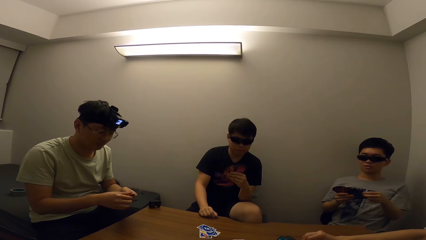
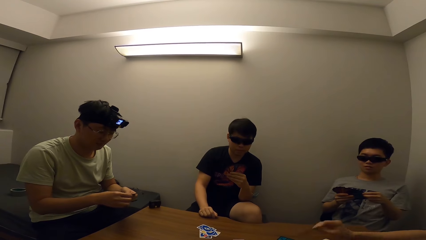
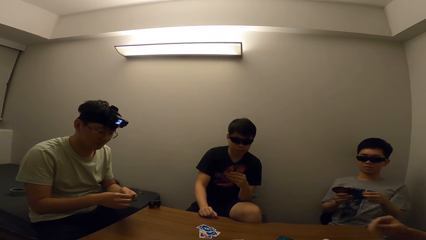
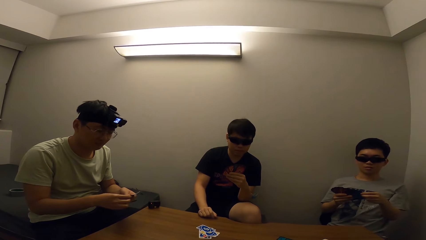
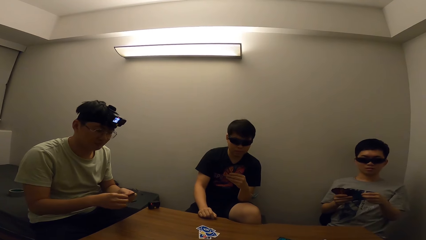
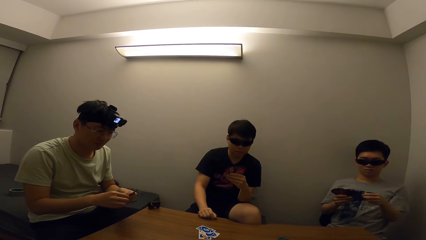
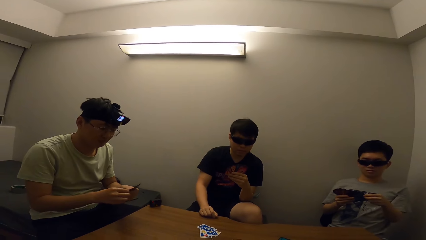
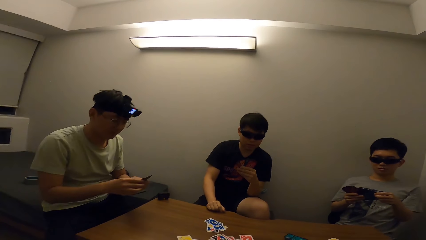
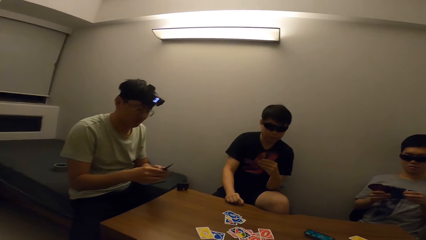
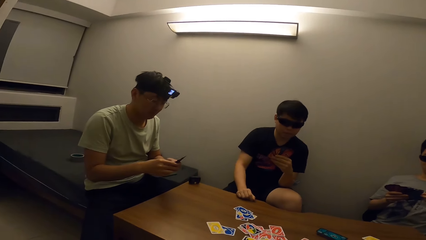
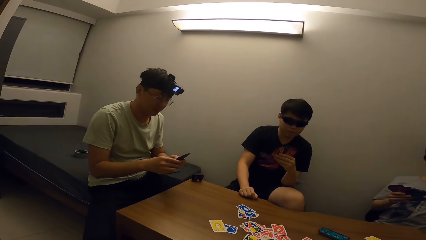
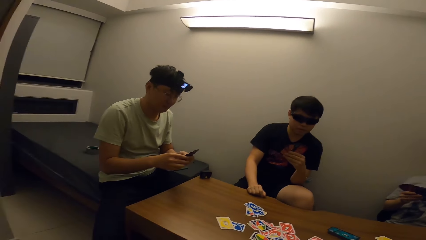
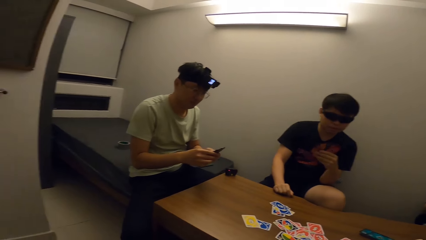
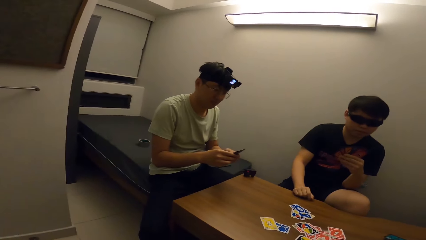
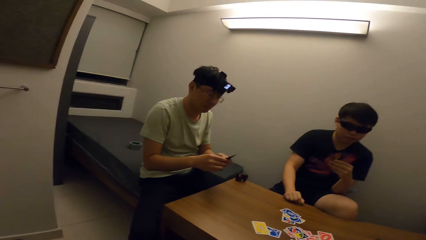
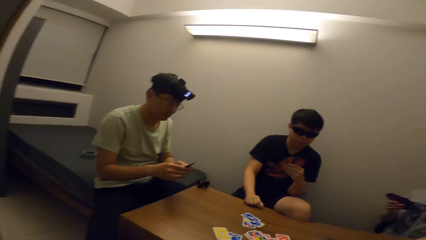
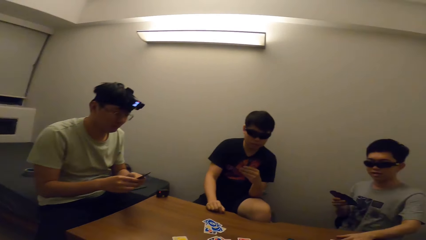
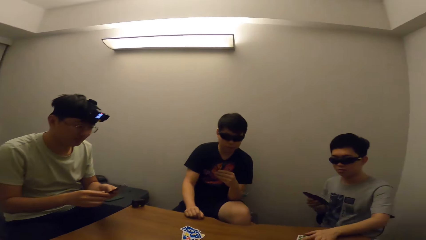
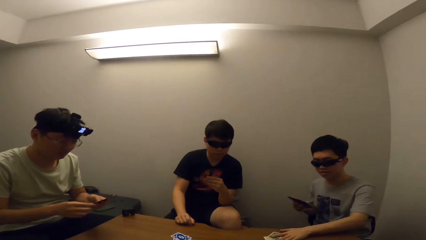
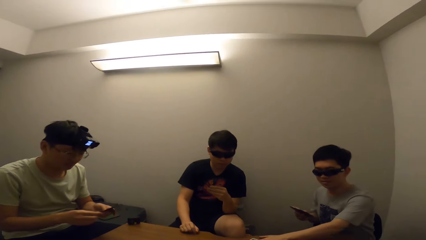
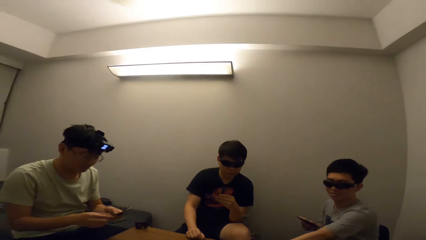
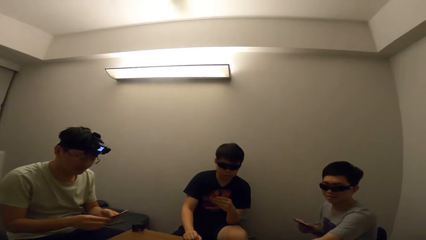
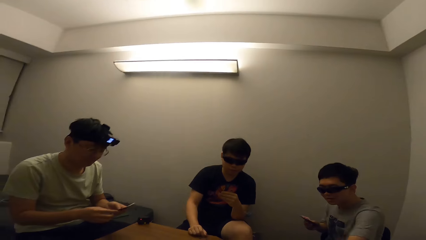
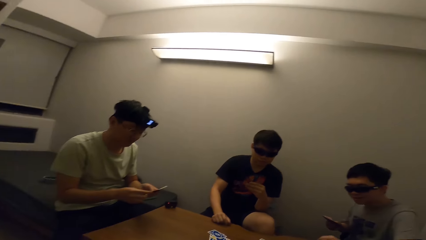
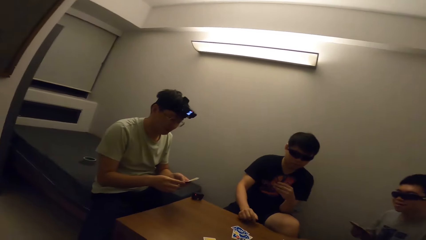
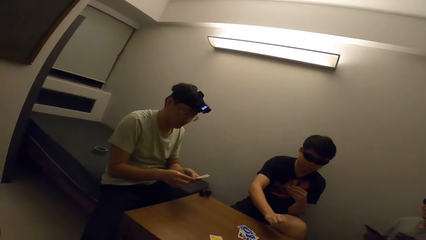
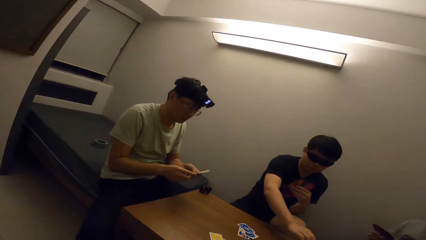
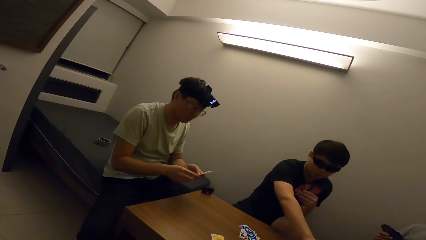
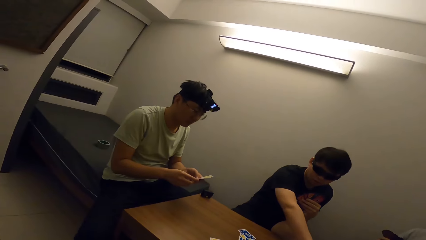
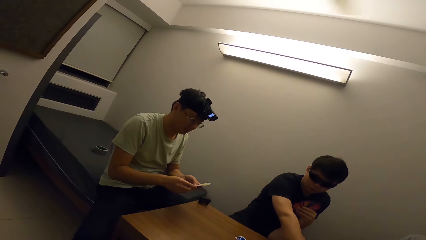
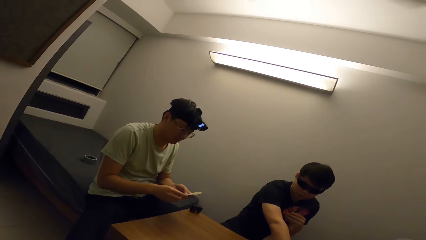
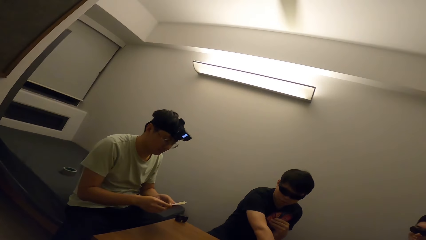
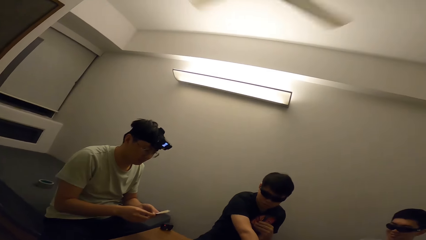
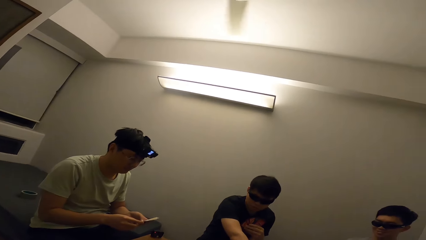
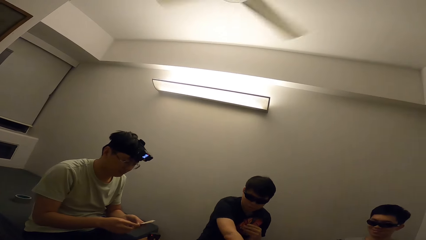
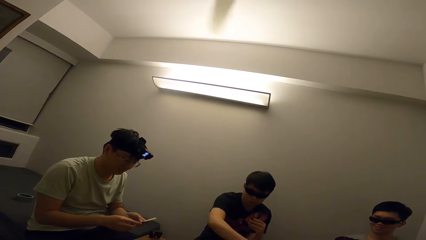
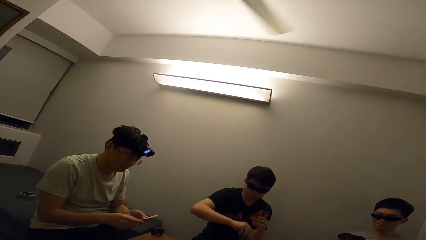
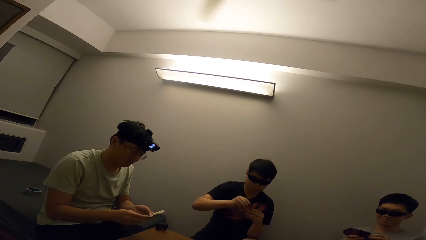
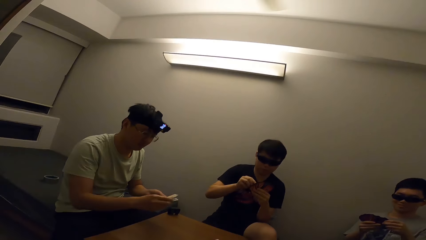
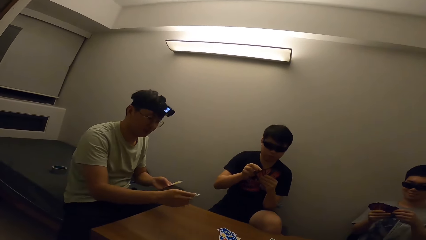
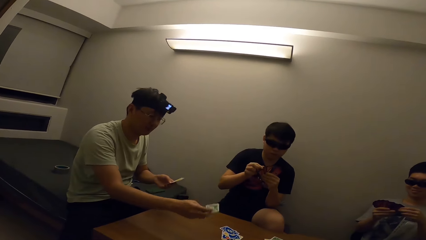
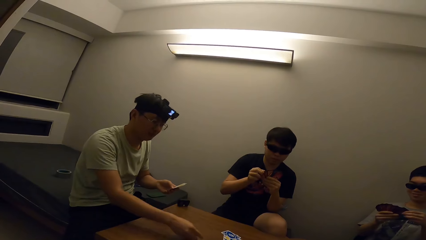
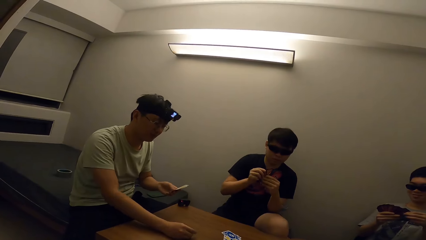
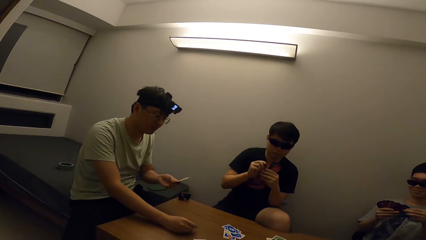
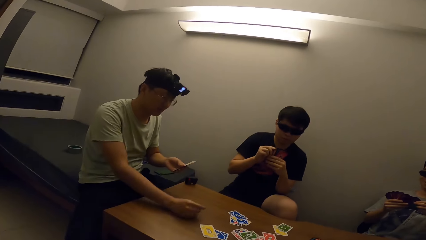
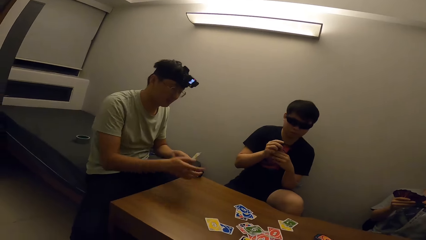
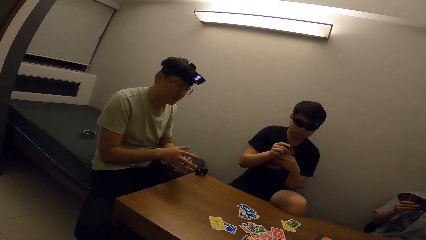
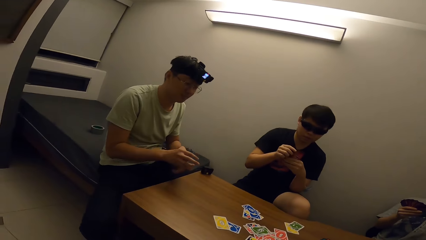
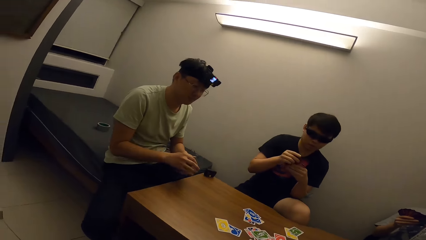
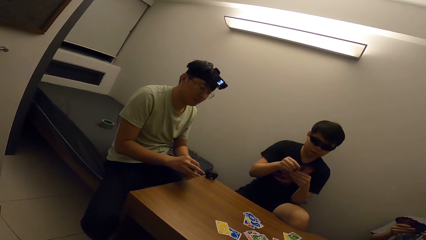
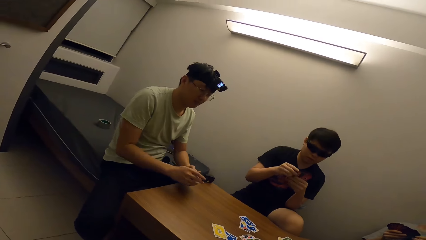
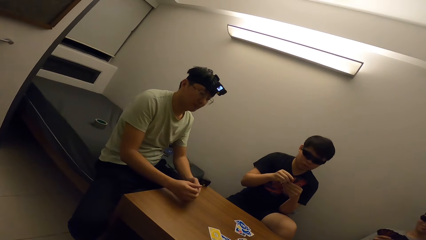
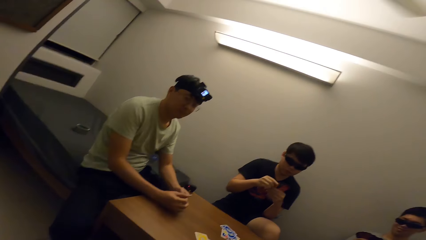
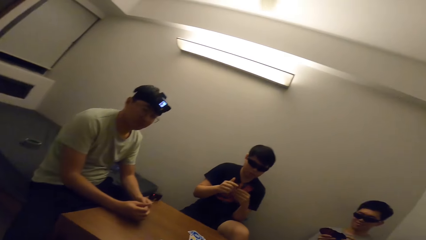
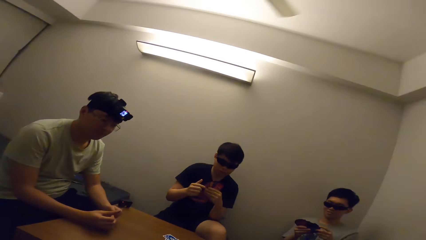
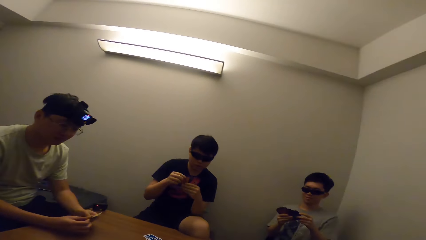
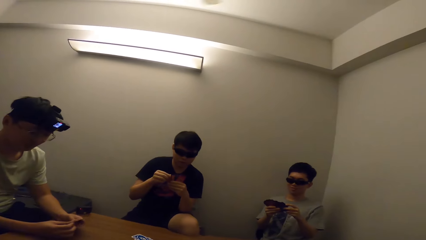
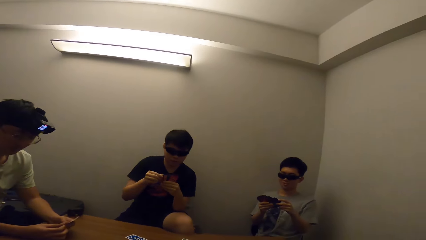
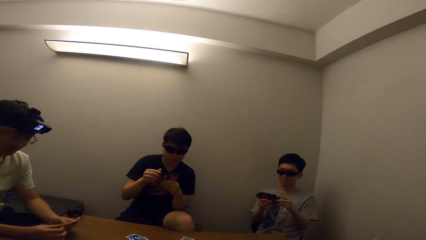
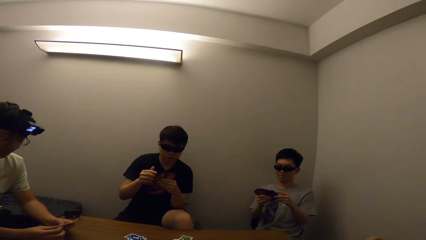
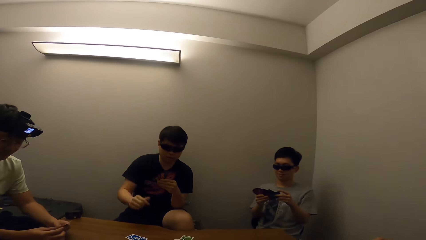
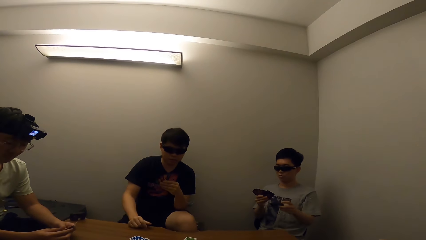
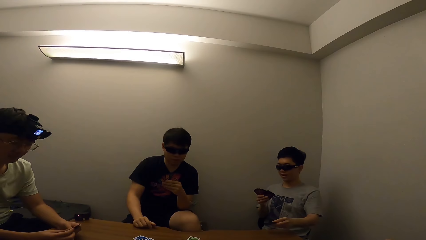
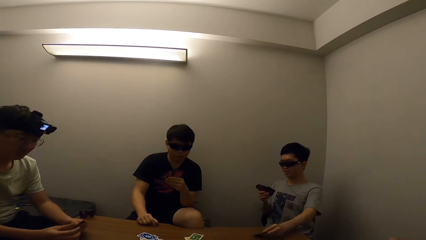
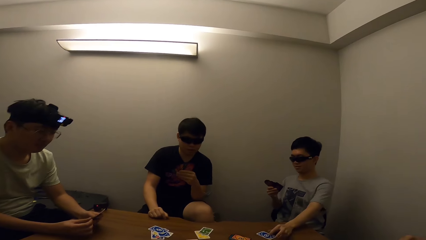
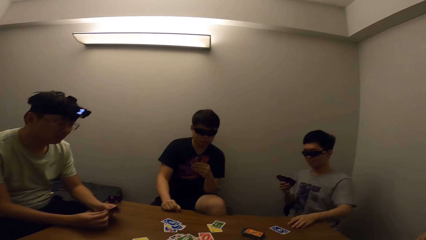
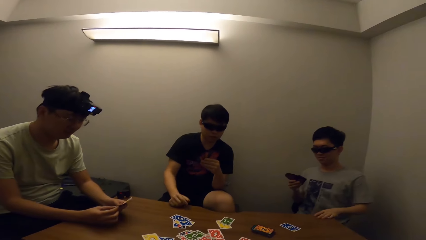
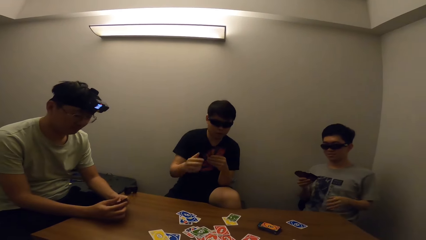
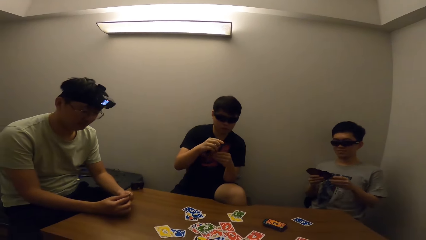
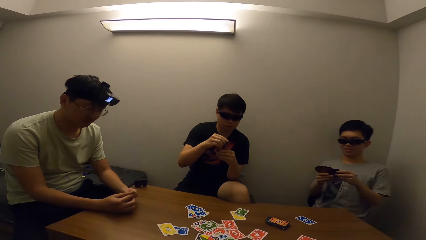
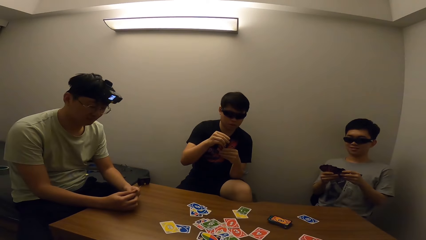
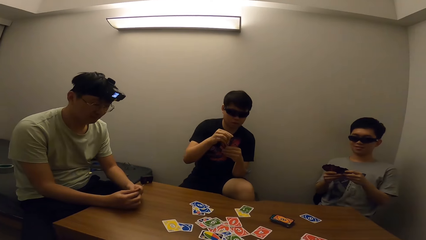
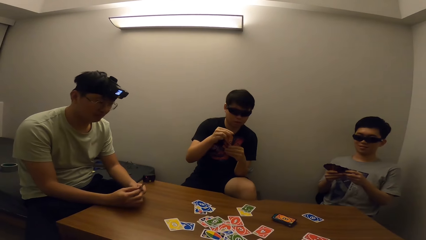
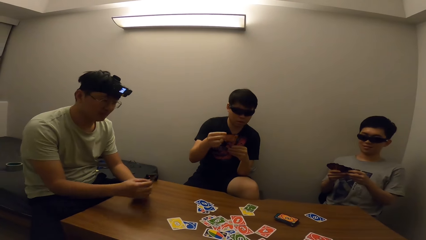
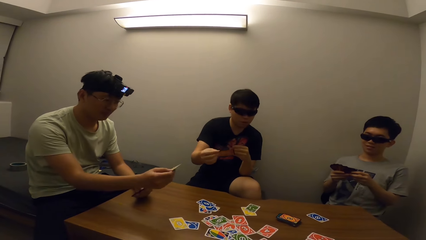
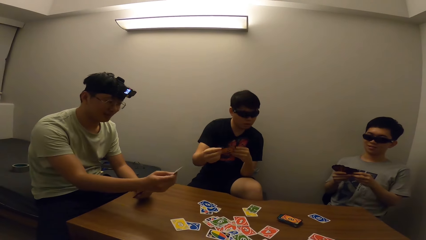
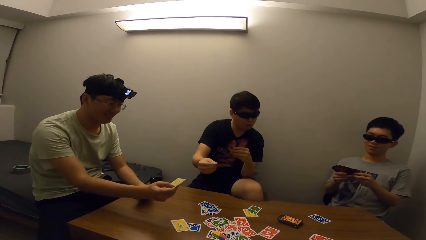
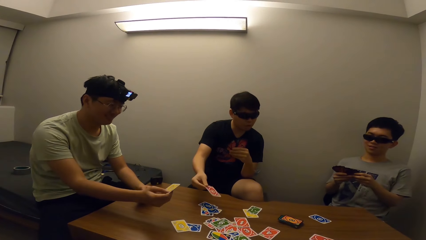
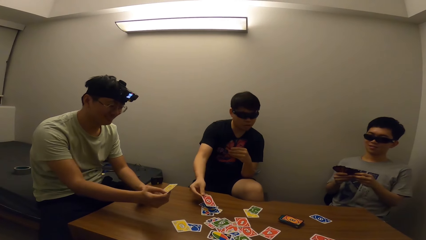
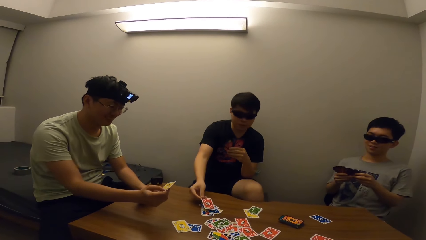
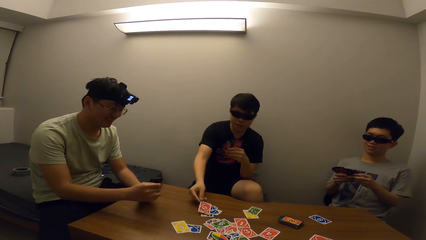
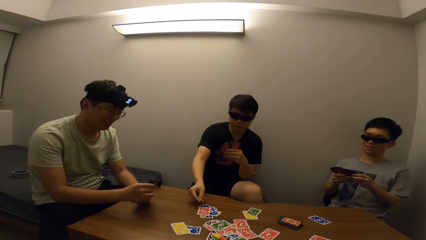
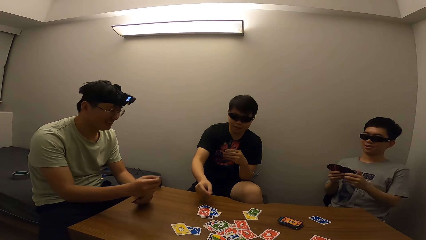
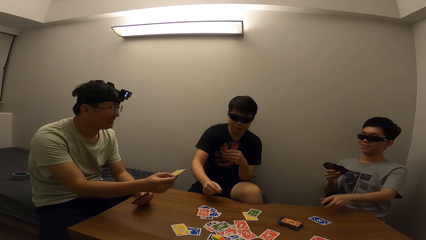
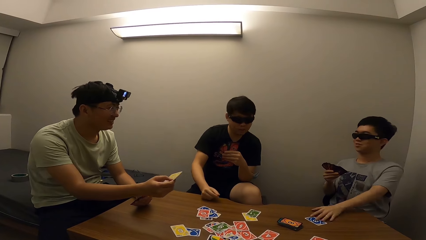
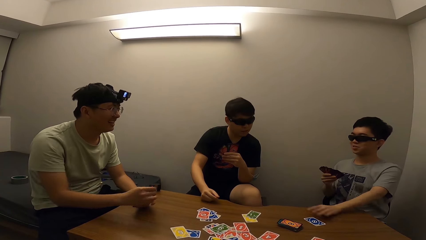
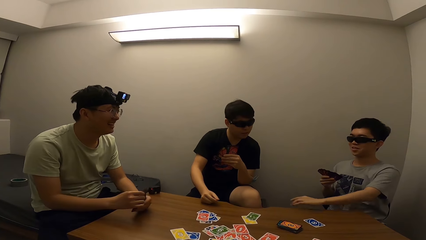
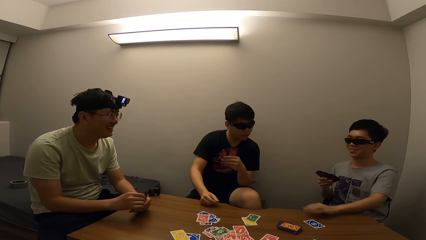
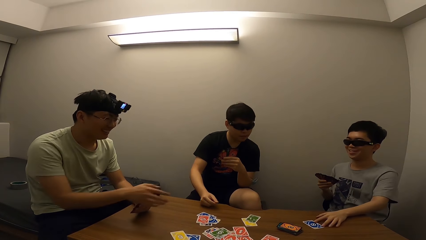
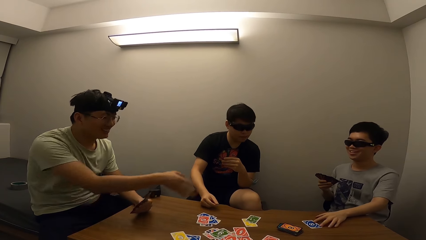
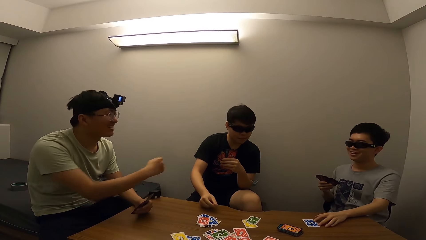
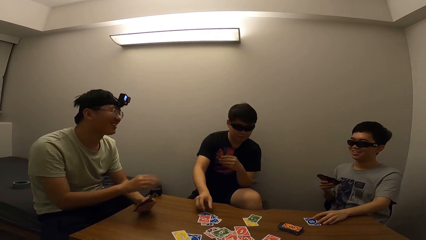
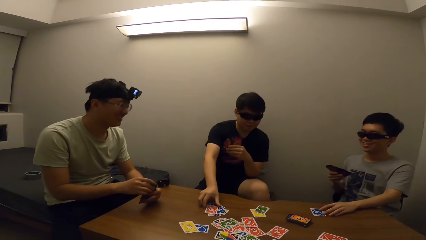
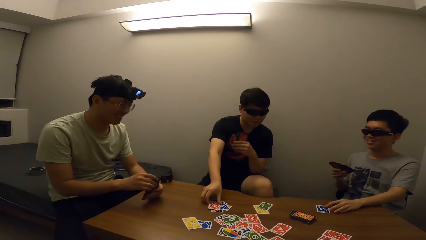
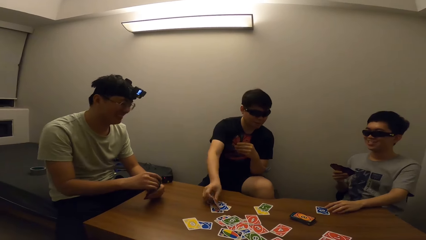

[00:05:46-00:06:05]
The camera wearer stares at a man. They stare at another man. Another man drops cards on the table. The camera wearer stares at the first man. Another man drops cards on the table. The first man places a card on the table. Another man drops cards on the table. The camera wearer stares at the first man.
